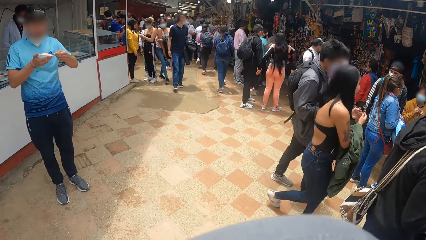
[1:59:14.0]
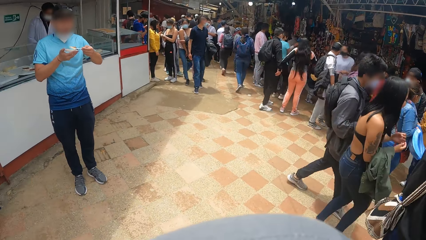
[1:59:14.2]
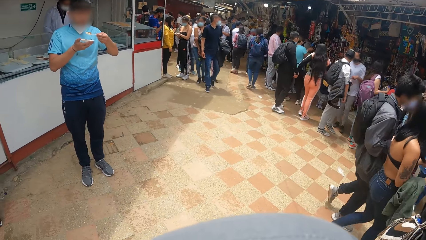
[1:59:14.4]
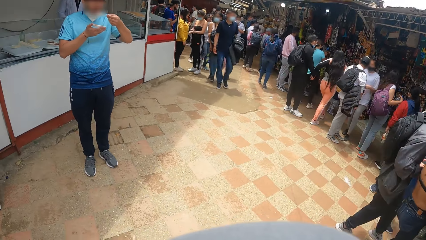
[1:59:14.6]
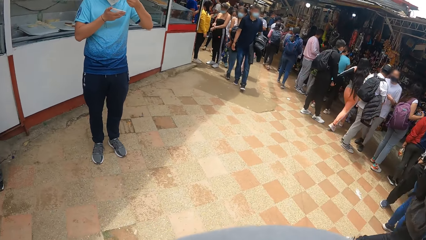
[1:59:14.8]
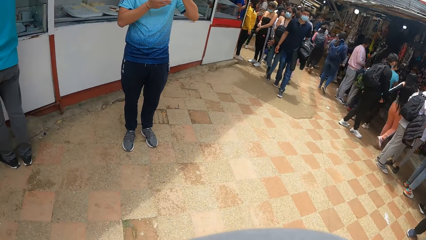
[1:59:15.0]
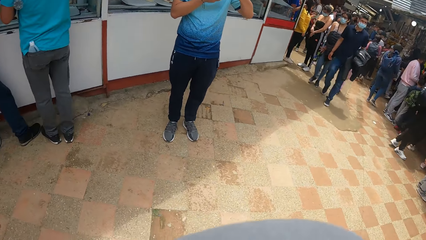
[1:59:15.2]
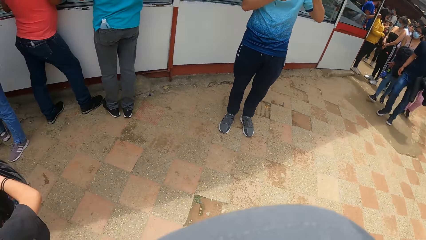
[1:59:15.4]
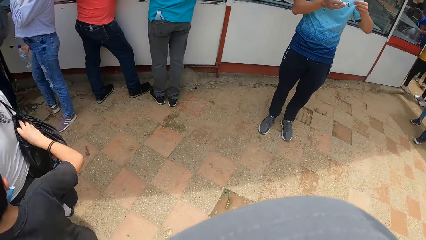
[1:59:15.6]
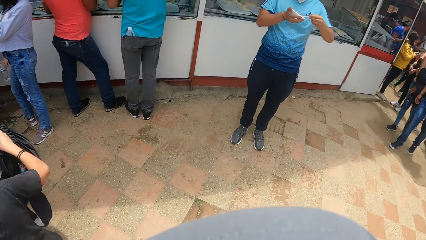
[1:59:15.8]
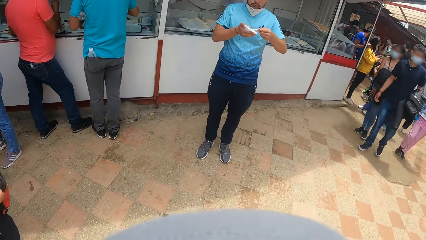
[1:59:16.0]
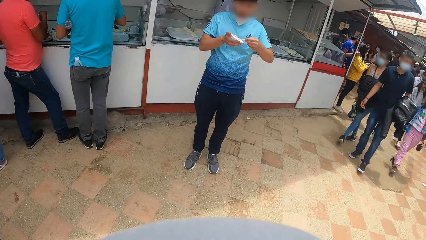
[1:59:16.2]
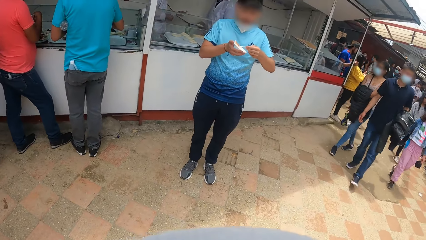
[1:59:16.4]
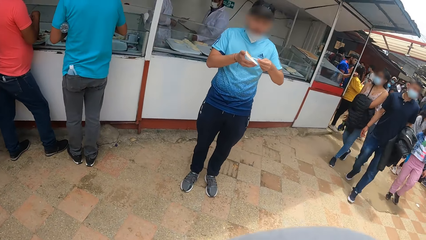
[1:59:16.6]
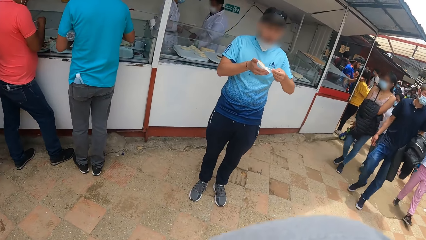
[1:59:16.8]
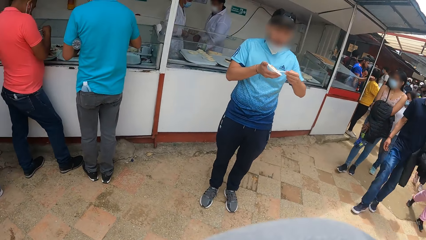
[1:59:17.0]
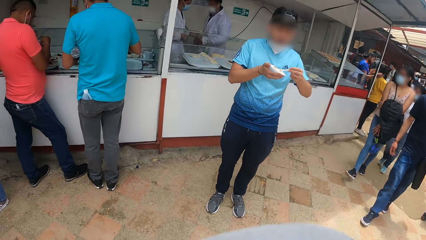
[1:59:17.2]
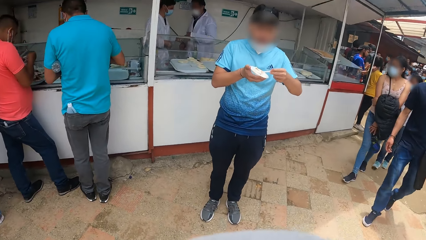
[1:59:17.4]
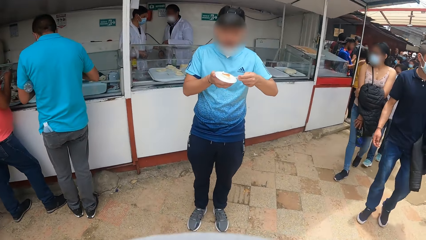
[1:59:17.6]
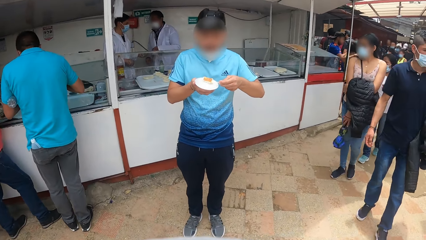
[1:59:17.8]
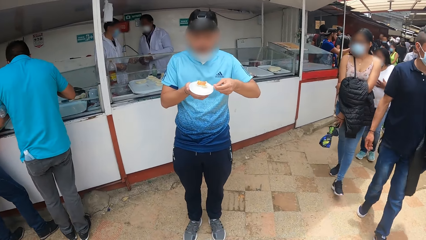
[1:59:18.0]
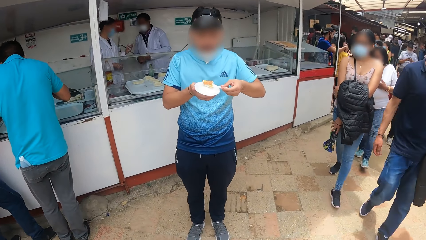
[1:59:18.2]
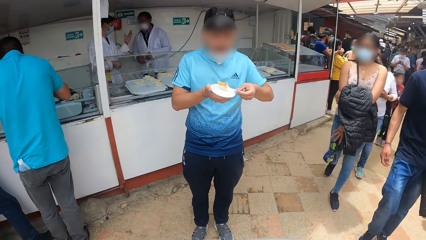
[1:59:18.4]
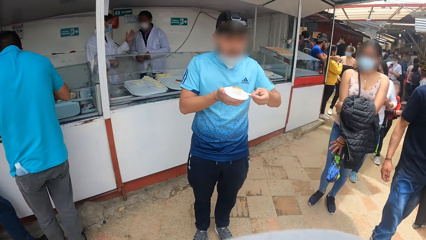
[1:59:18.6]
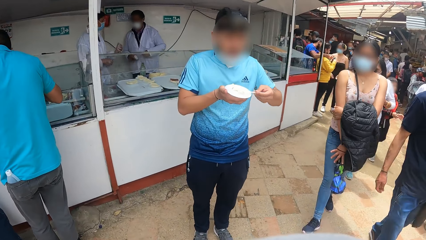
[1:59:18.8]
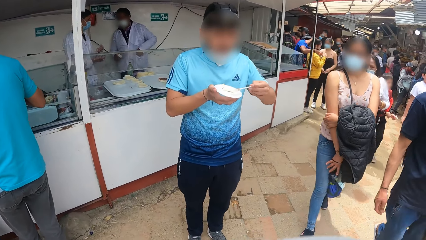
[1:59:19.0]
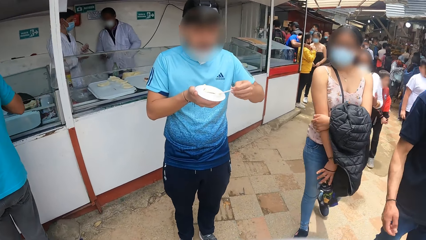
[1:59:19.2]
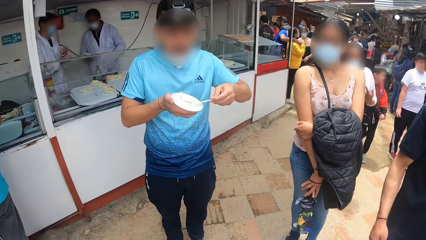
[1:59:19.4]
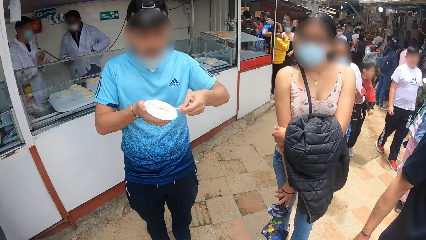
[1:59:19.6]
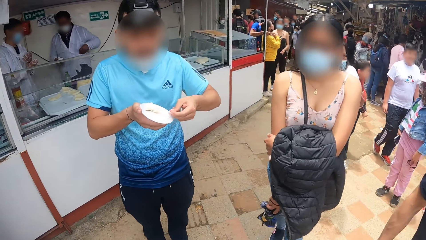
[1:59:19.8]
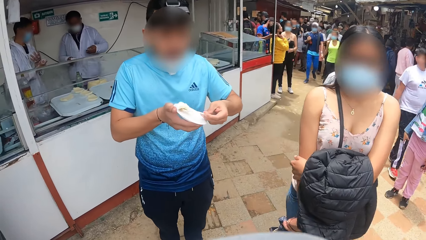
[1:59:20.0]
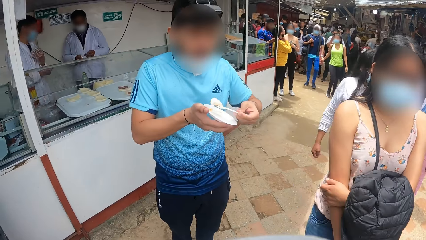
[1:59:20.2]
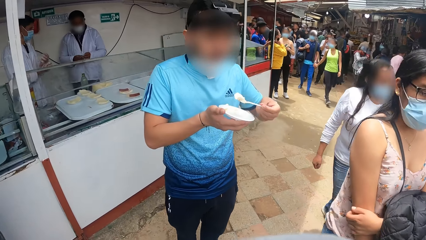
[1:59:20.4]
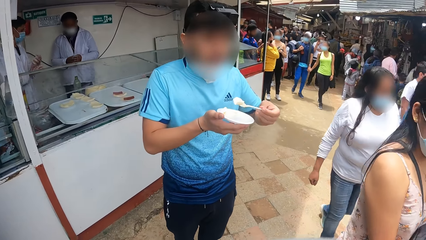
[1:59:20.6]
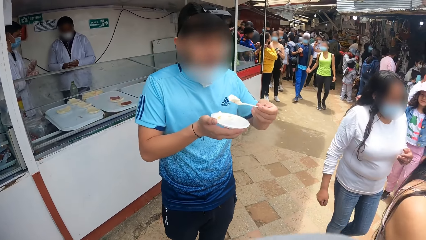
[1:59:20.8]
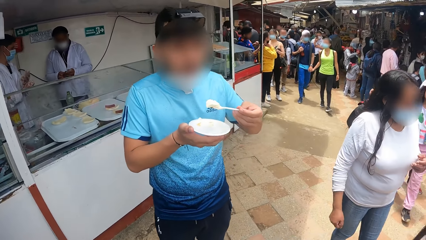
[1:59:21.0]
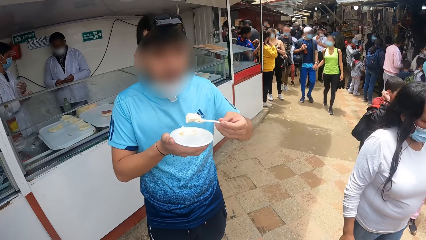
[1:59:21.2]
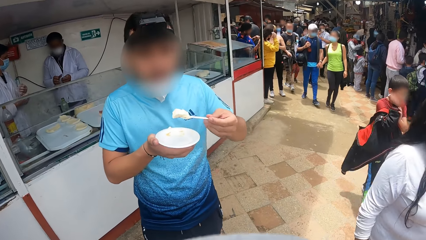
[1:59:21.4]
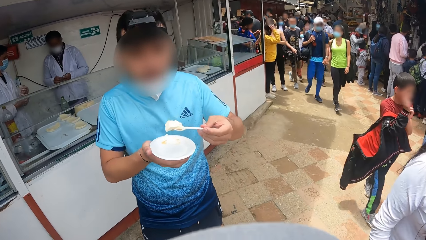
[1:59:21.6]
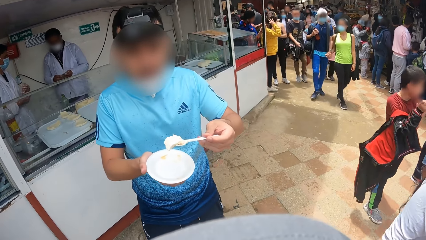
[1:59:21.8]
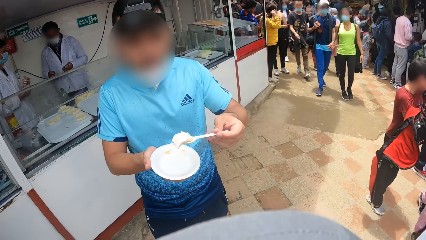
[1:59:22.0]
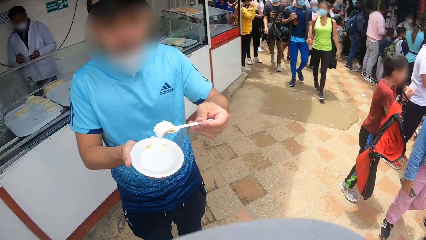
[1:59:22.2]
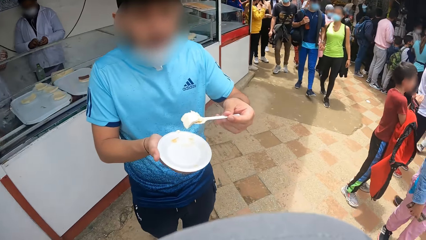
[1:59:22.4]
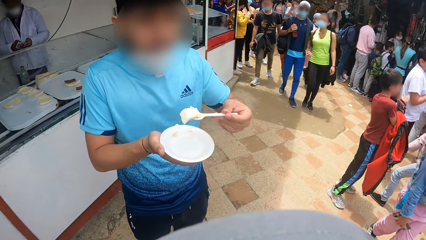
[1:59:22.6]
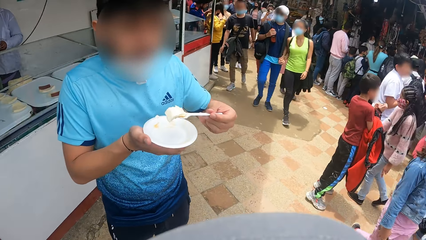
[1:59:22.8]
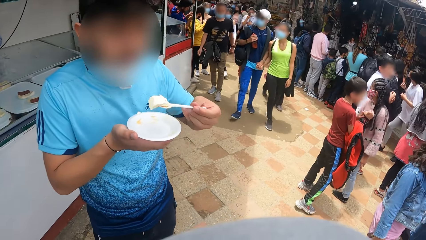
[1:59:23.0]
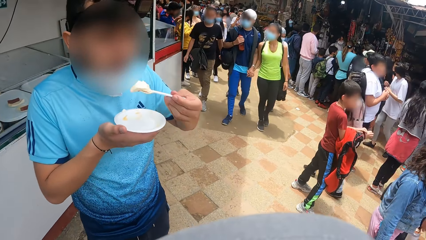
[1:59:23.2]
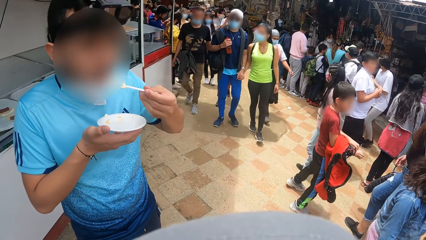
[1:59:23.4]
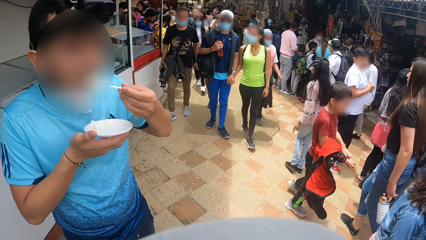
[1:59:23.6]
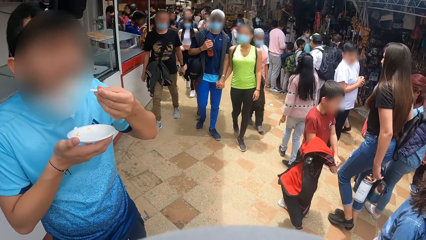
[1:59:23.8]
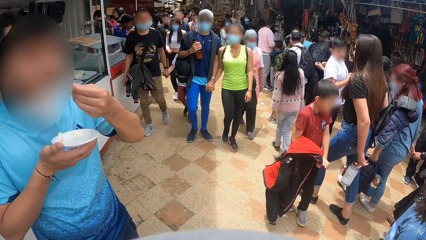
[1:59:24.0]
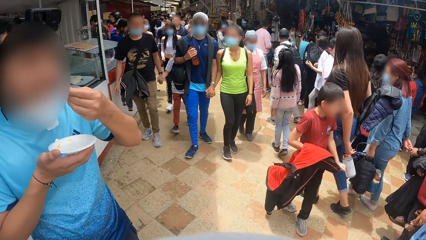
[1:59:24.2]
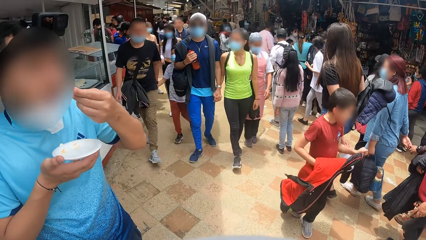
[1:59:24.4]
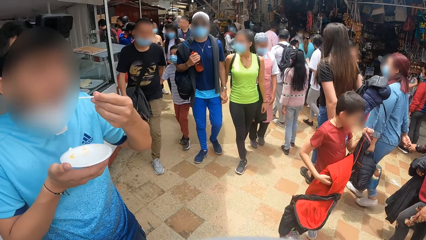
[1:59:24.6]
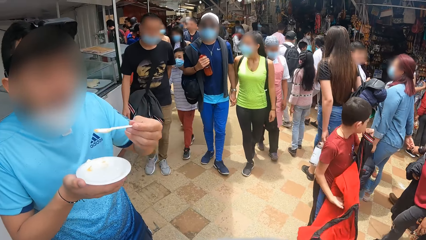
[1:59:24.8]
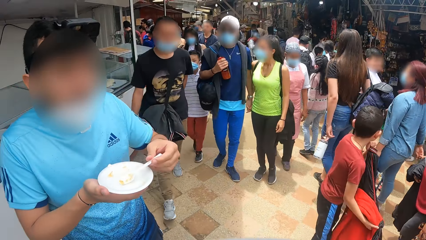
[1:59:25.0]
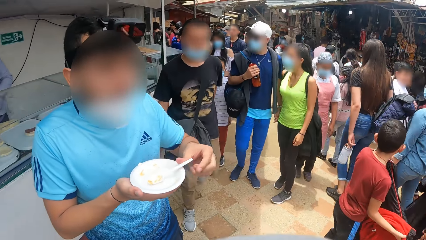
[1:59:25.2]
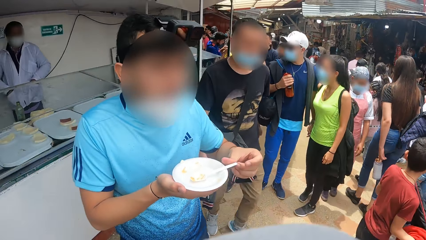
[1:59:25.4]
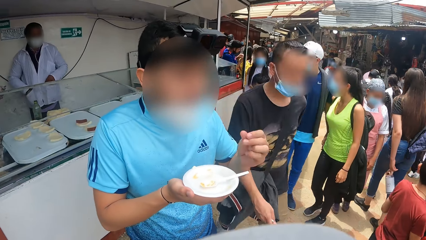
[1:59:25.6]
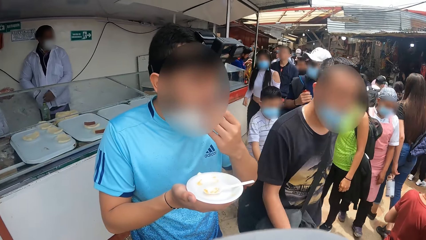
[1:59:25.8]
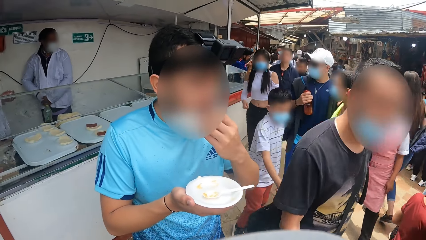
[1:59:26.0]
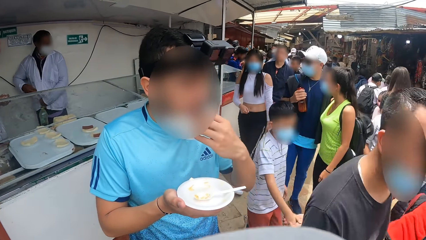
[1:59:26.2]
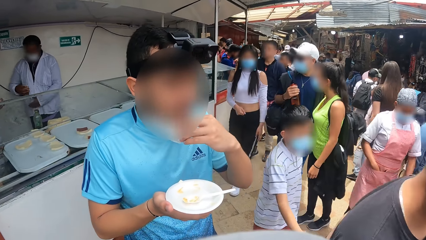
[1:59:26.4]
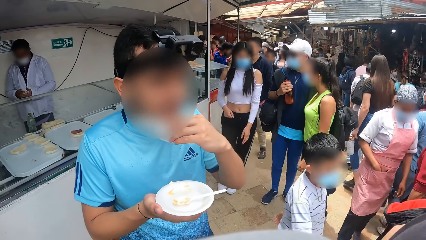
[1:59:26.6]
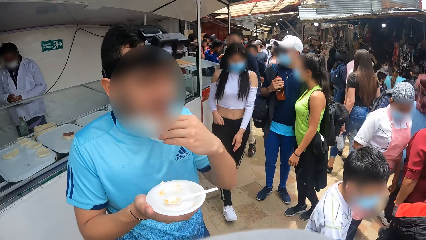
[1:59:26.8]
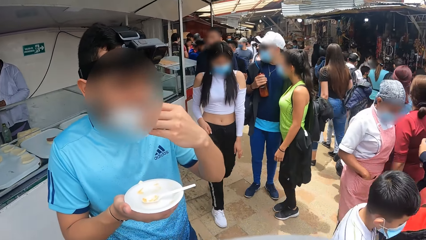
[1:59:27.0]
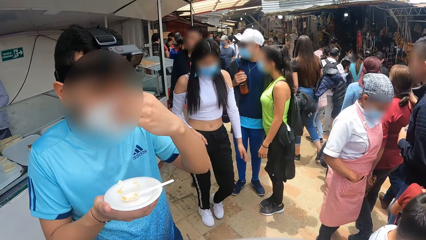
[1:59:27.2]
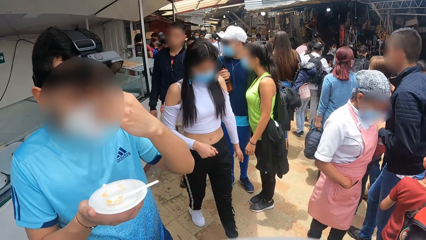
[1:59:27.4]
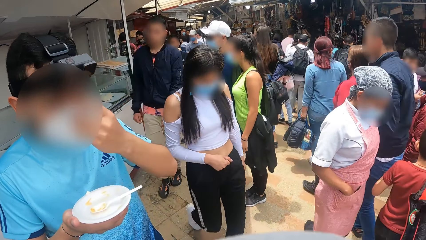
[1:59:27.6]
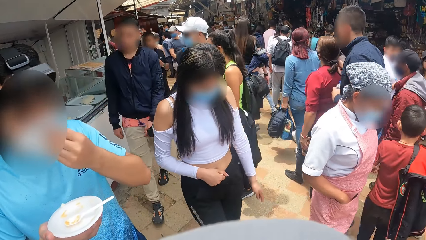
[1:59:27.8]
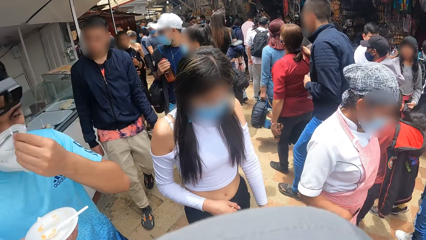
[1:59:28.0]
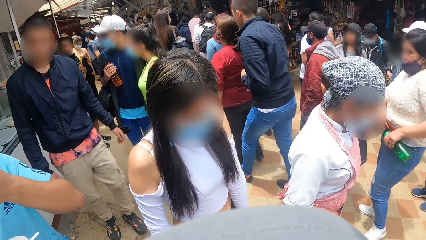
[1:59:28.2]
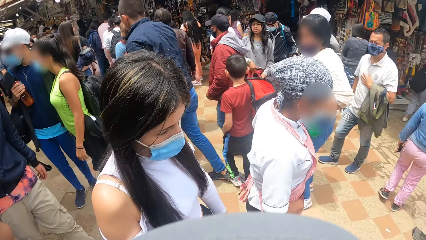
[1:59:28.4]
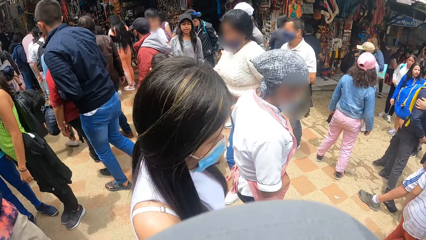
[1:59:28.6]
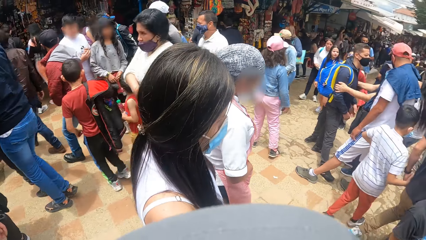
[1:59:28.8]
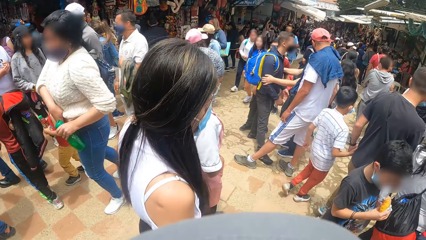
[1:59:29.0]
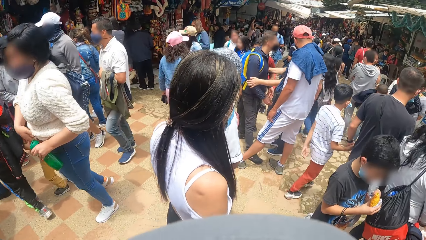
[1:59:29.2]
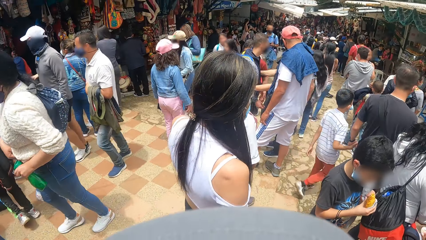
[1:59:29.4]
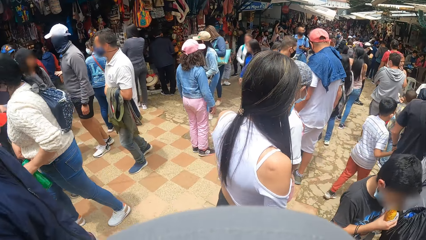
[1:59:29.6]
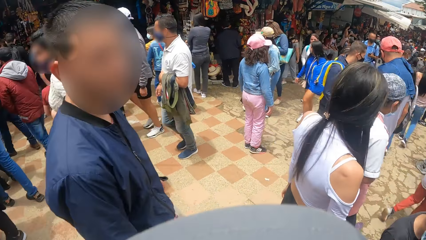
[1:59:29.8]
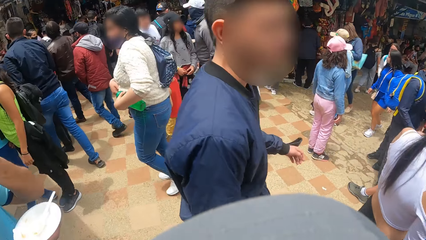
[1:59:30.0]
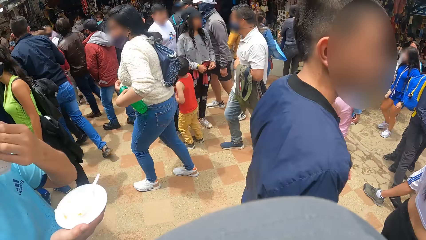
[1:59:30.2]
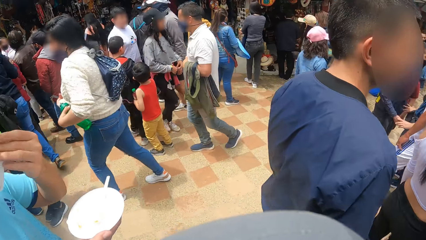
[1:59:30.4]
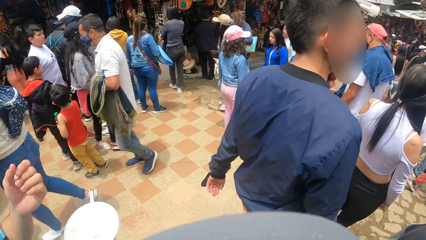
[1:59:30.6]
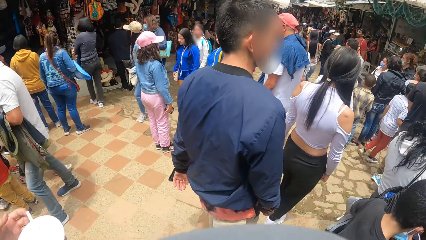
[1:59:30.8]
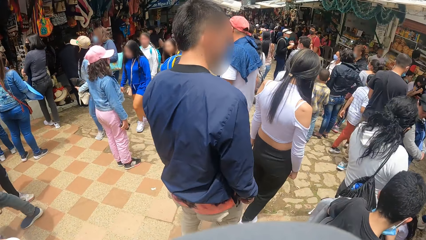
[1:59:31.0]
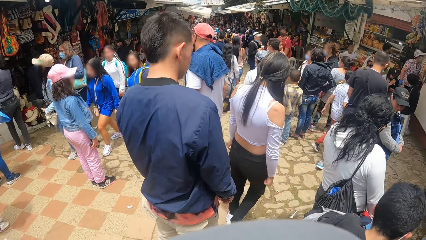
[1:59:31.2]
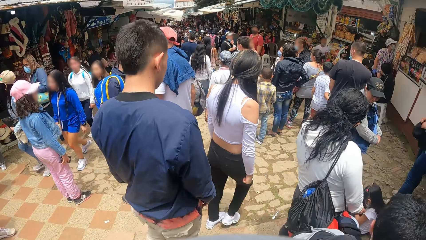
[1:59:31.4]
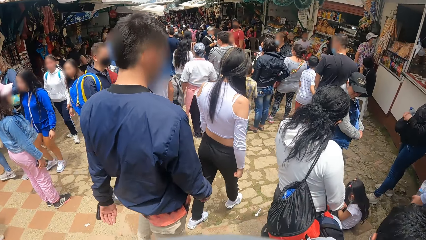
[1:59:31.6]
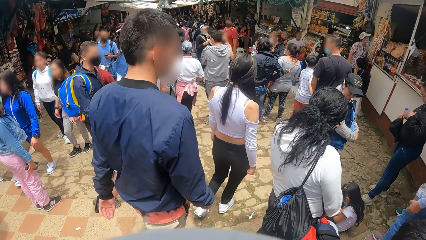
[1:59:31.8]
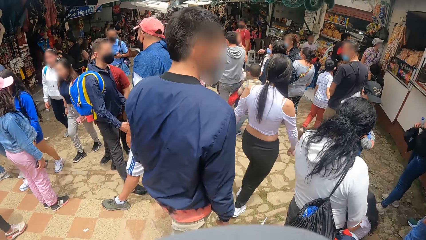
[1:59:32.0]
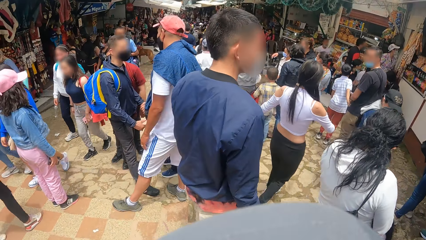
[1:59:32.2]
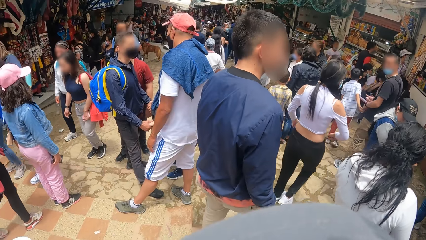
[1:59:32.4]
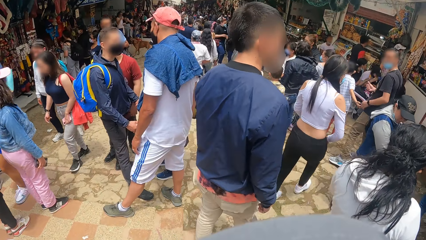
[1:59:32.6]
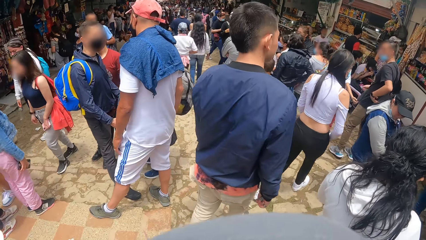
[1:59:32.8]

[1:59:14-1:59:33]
The camera wearer walks towards a man. The man lifts the spoon from the plate of porridge with his left hand. The camera wearer walks towards a counter. The man takes some porridge with the spoon in his left hand, eats the porridge with the spoon in his left hand, and pulls up the facemask with his left hand.
